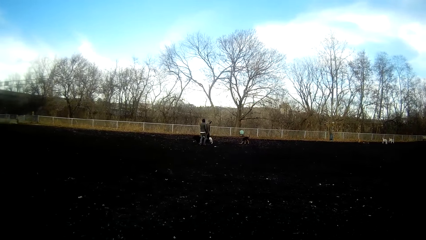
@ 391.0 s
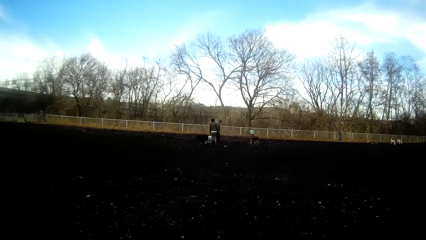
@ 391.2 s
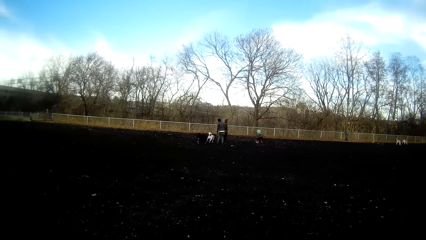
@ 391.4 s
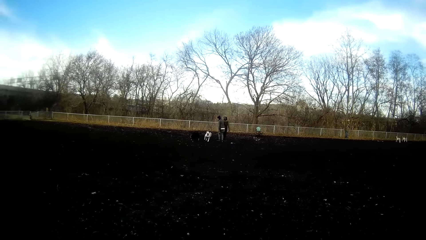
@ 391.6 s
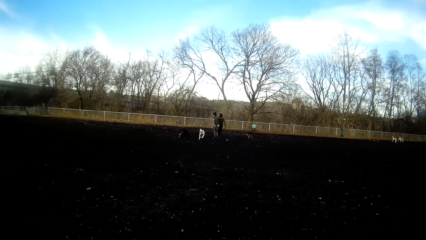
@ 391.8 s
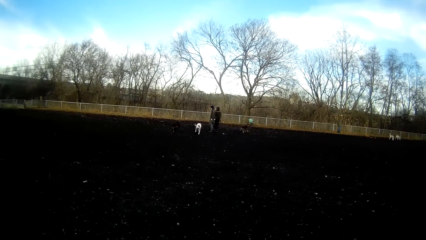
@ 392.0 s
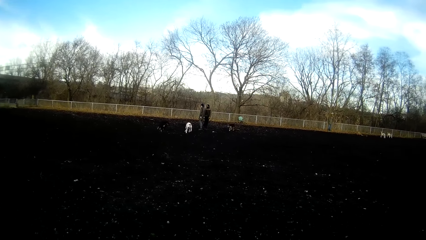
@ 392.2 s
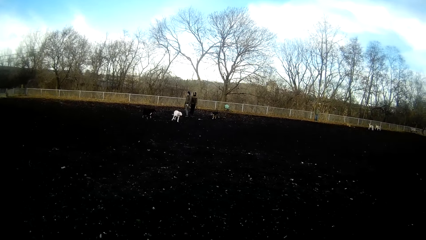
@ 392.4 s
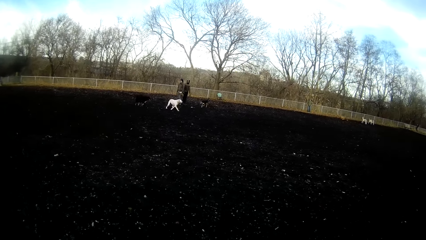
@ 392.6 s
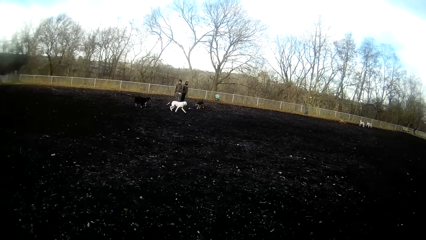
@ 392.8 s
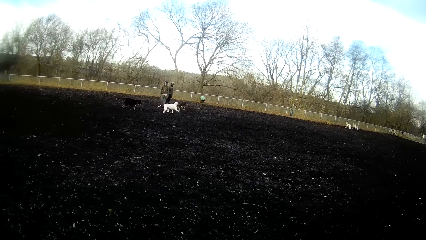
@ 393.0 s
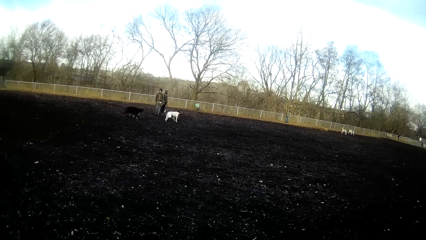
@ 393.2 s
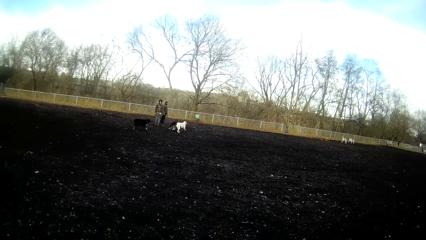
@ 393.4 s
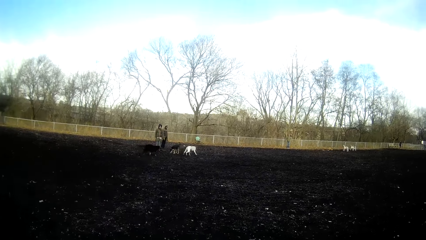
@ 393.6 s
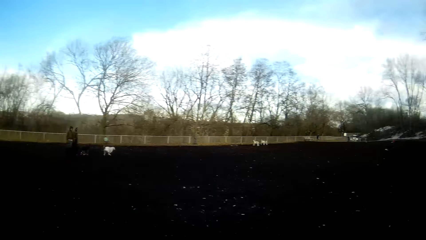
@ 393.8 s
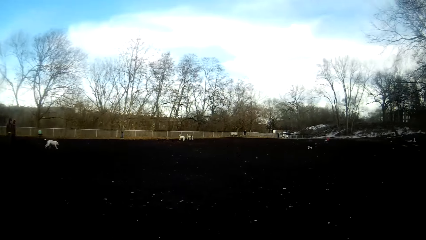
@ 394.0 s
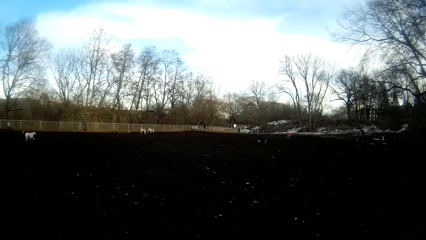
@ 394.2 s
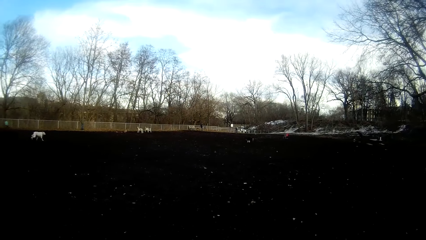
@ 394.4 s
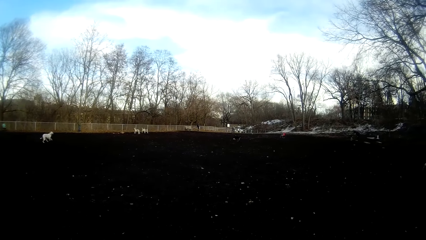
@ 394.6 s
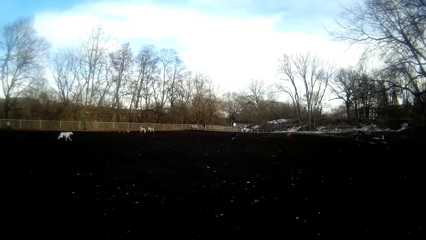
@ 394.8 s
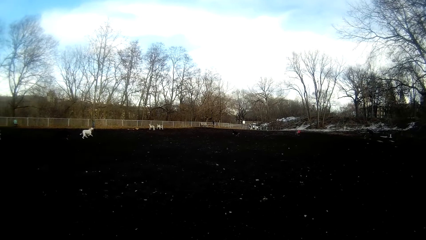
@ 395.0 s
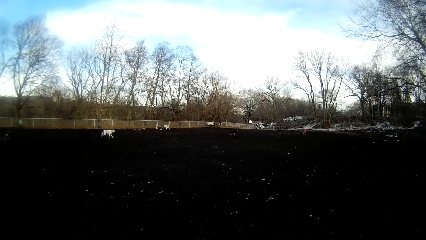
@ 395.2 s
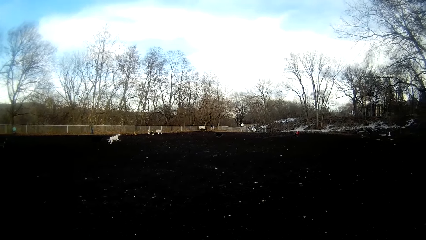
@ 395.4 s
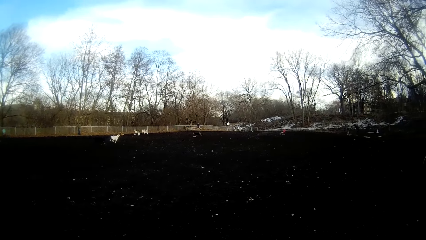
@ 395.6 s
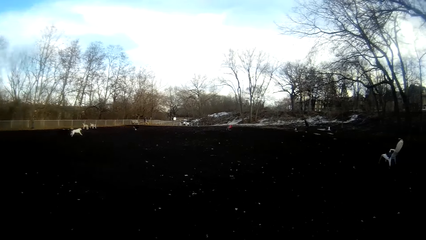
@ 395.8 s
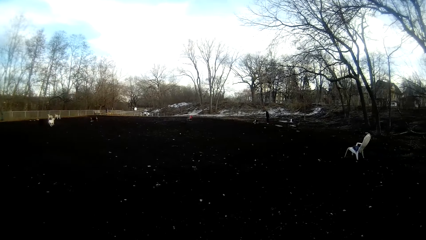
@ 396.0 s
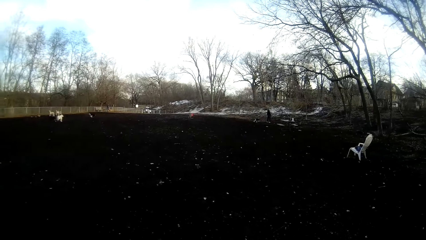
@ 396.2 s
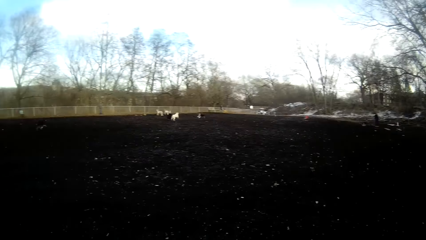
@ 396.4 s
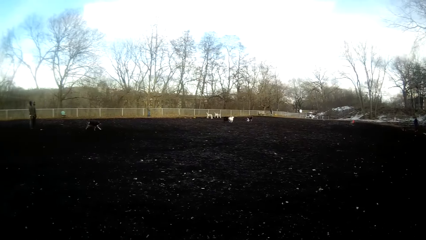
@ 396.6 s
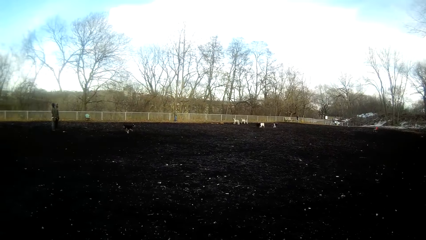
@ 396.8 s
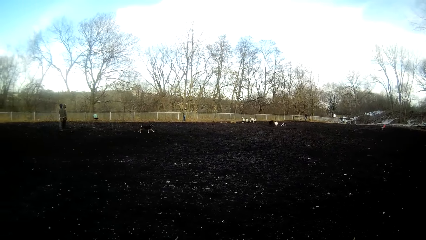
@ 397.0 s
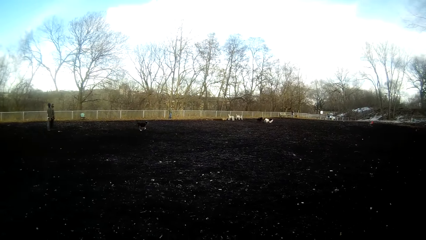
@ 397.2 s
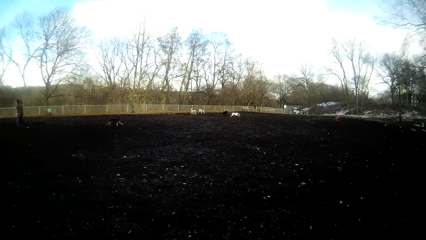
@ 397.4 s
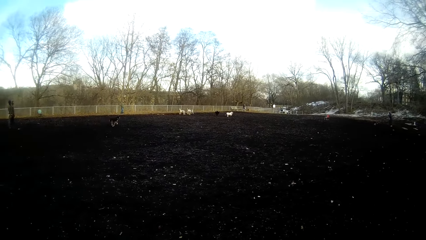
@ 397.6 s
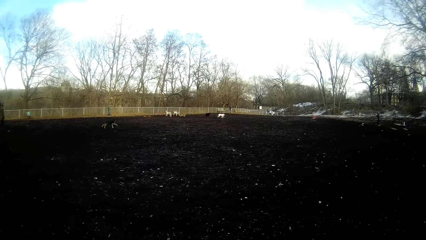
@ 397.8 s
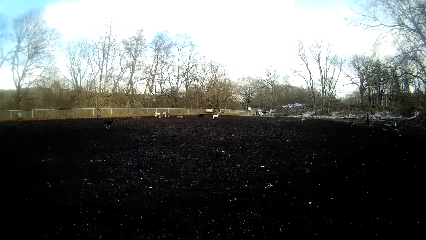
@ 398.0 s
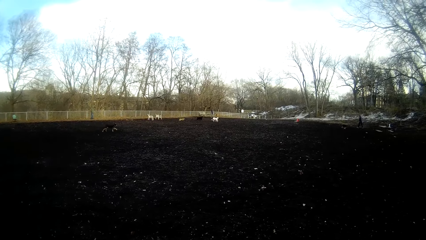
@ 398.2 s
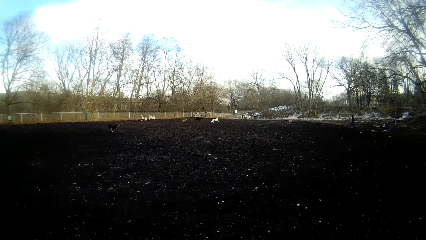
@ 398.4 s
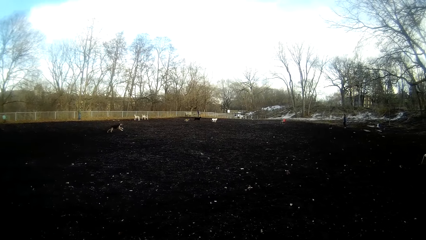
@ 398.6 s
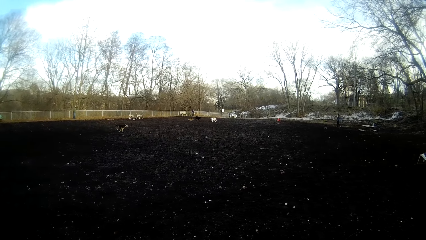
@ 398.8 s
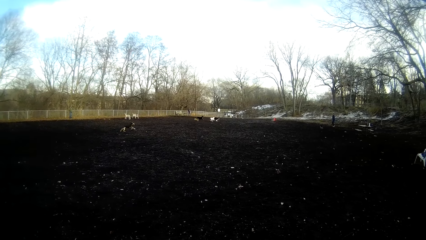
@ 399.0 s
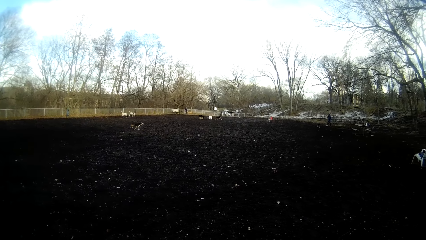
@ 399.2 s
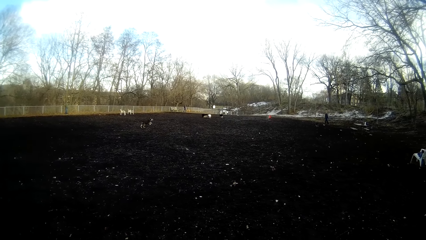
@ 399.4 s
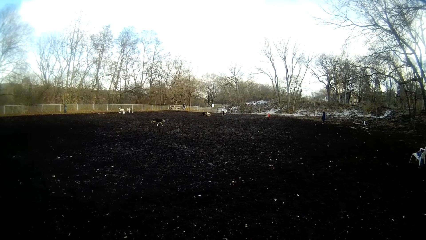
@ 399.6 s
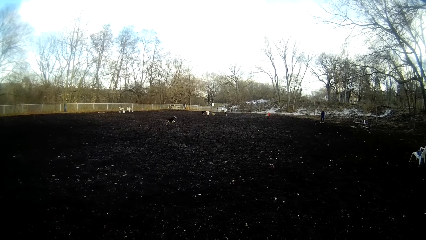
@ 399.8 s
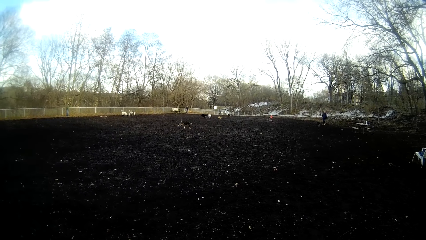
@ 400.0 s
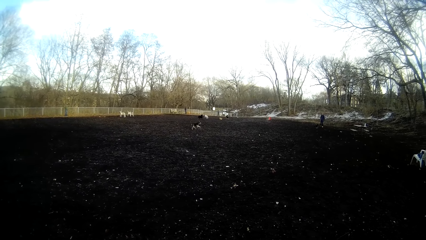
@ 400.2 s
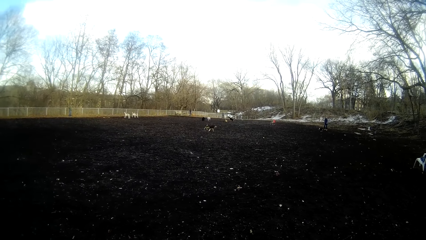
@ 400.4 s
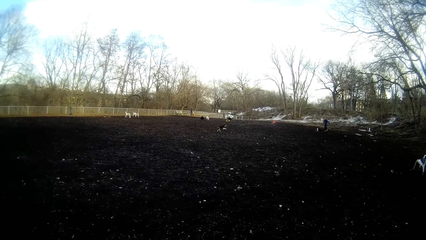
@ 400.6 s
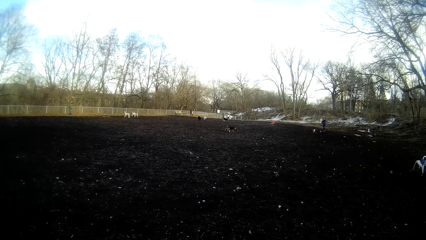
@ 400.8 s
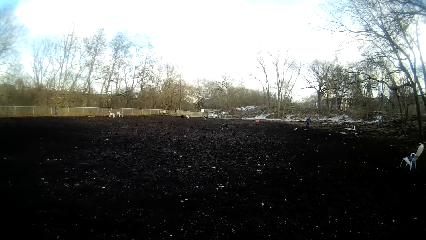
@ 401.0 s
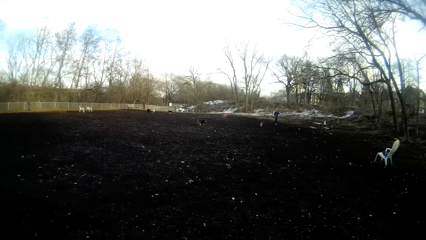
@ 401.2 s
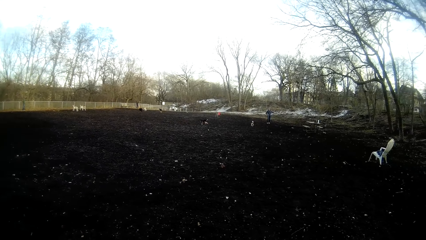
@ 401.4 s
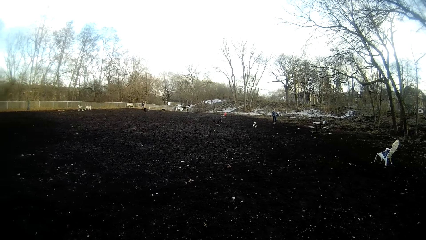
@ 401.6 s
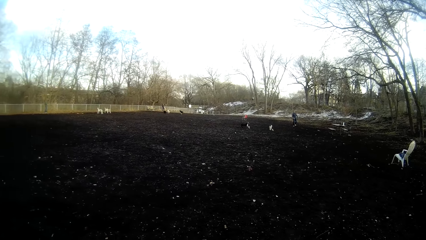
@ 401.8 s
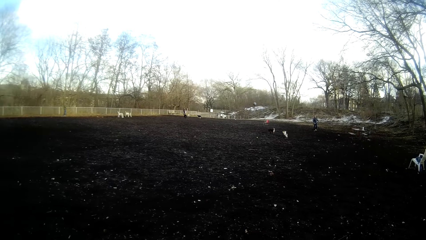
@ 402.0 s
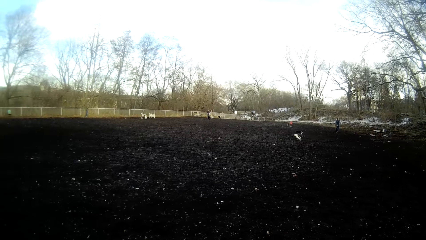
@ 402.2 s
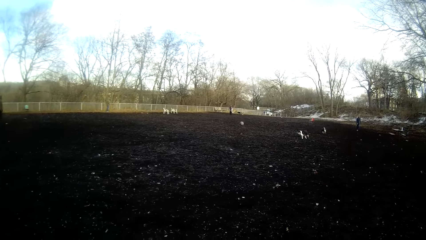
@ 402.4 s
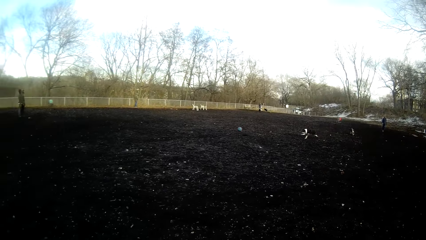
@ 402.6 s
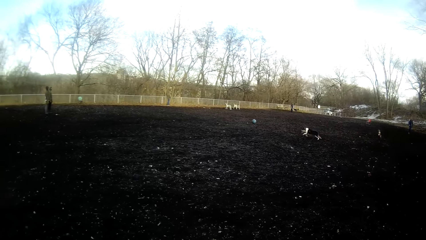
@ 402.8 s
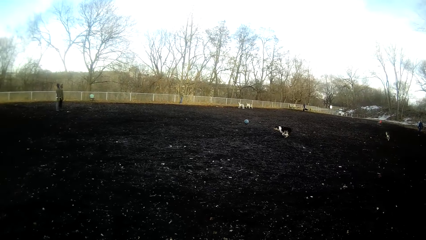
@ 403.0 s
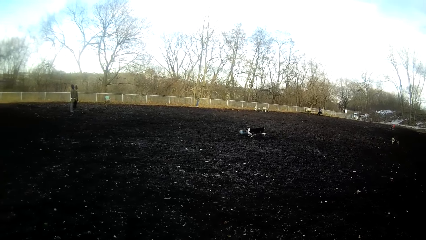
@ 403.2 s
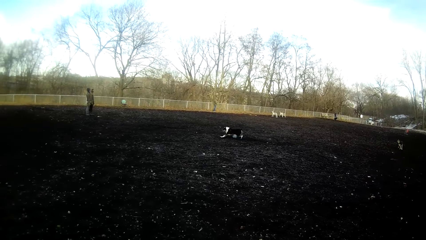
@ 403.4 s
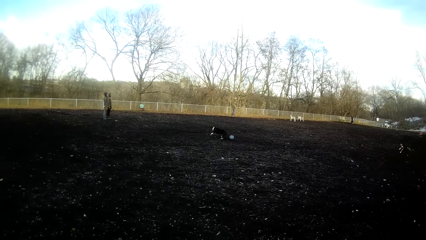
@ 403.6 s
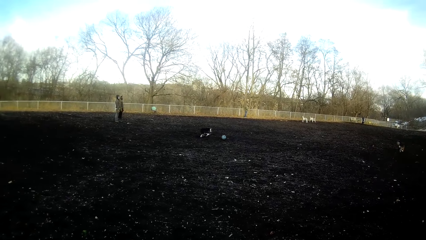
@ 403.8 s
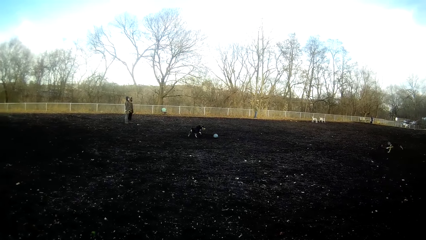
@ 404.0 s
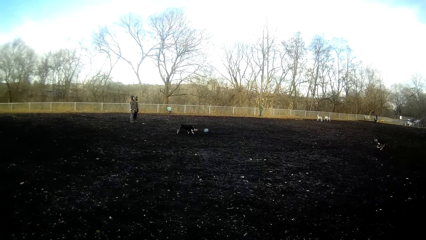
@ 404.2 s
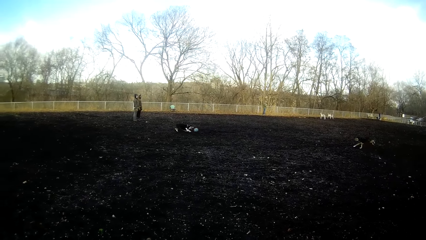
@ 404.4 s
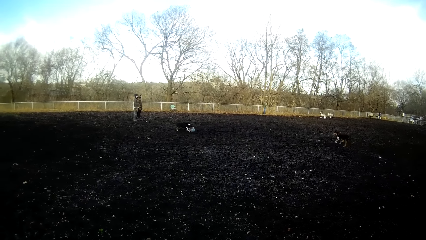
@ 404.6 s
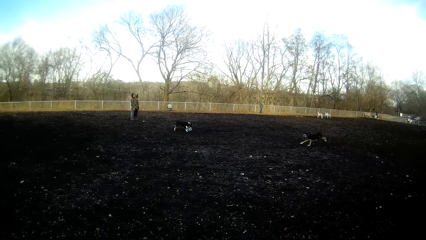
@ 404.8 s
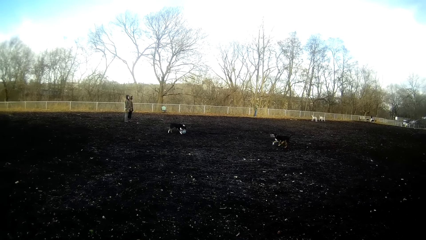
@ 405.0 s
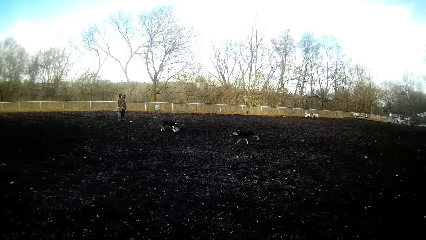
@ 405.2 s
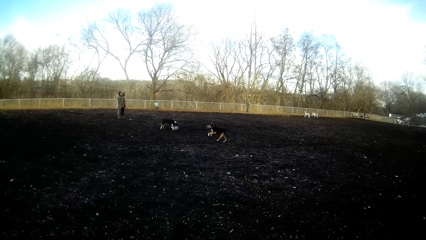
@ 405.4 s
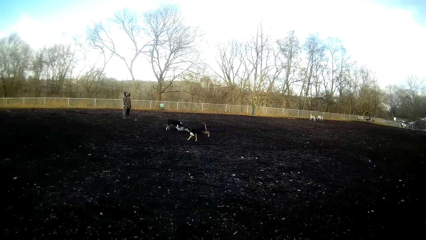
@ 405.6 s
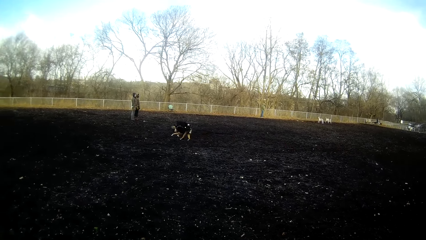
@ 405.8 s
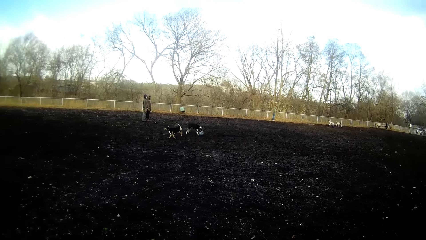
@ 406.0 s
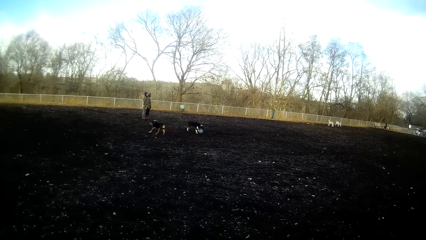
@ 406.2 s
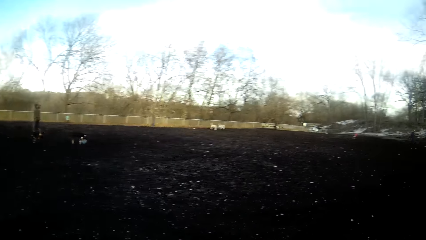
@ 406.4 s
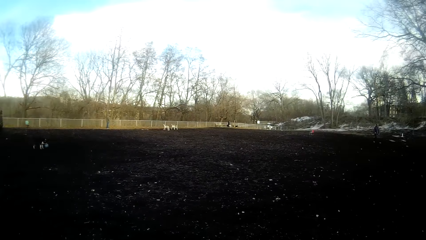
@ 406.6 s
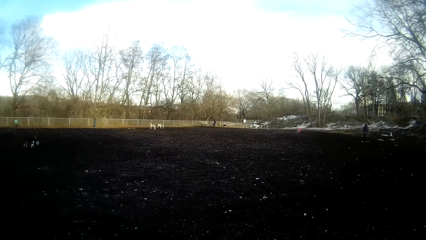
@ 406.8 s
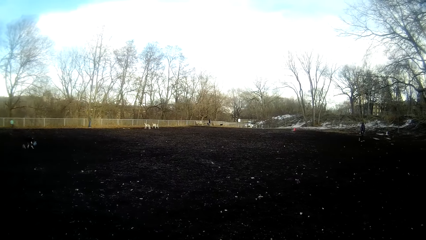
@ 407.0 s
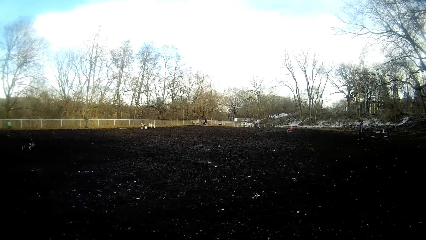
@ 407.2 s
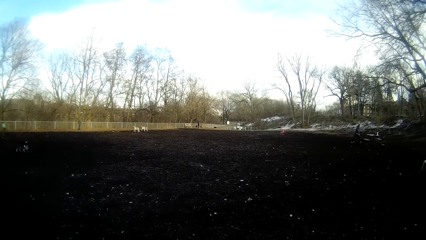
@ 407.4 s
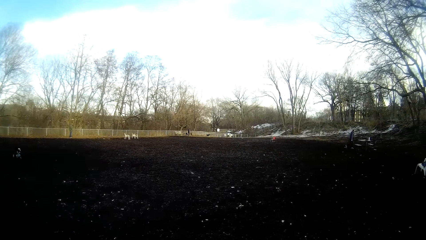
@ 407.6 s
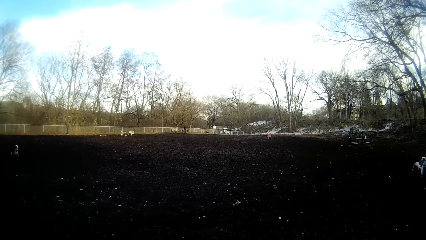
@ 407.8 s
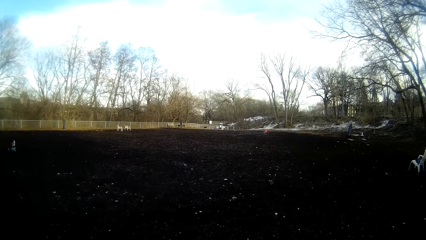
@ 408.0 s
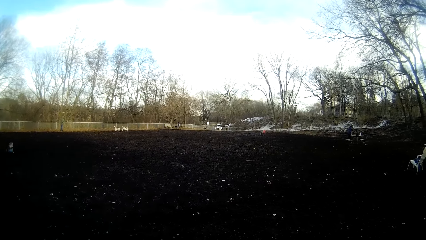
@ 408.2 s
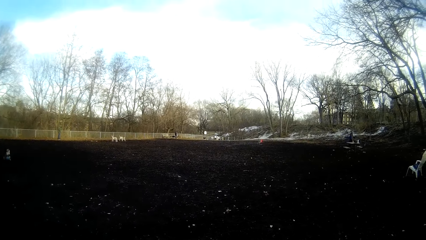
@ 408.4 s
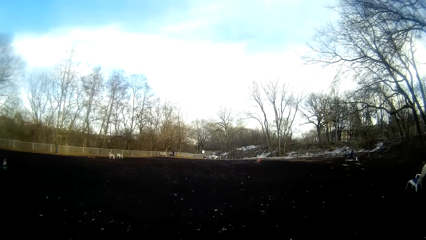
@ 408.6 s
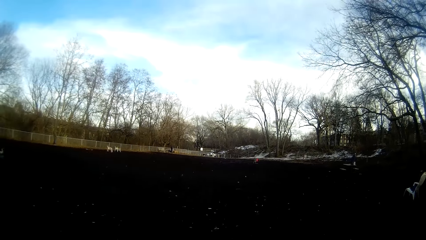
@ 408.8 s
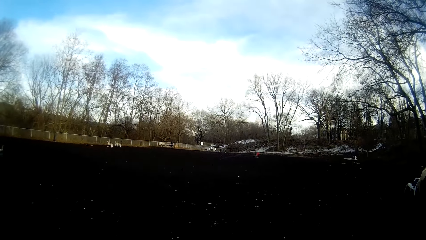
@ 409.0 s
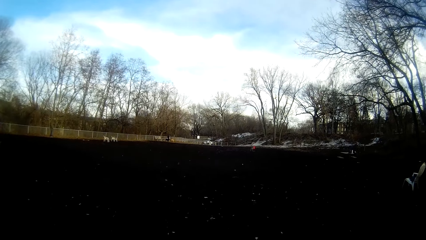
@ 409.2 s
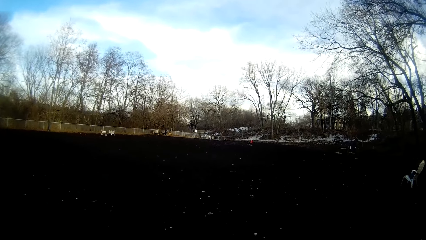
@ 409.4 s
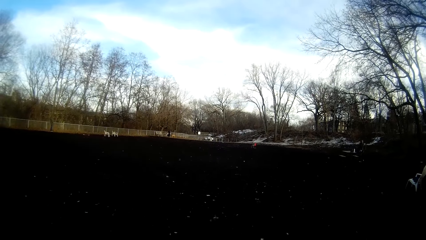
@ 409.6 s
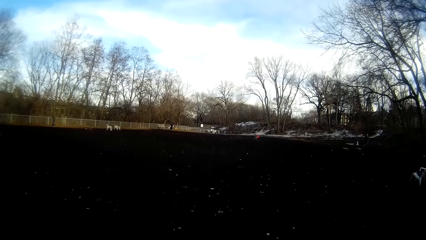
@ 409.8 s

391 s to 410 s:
The camera wearer looks at the dogs. A man kicks a ball on the field. A dog plays with the ball on the field.
